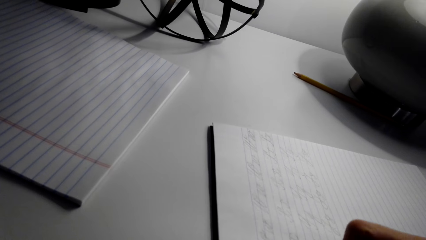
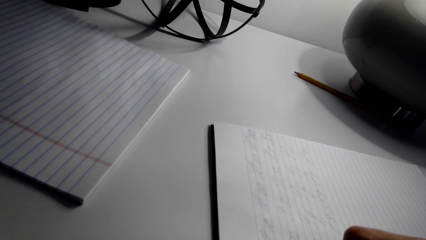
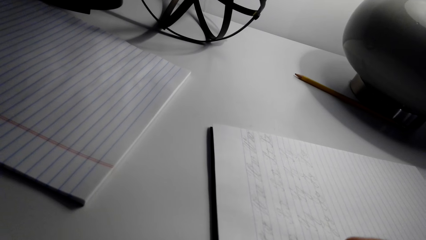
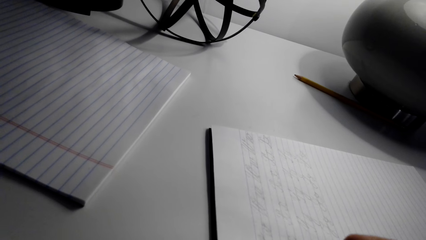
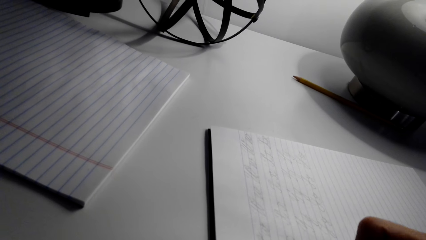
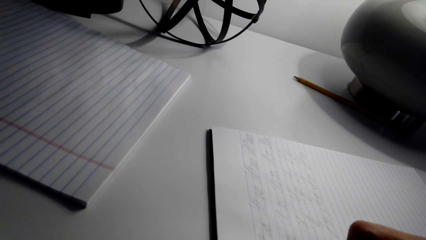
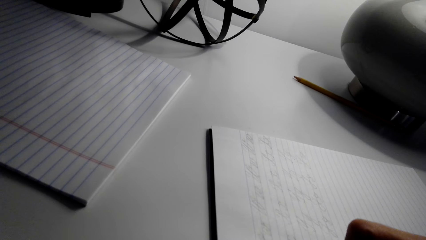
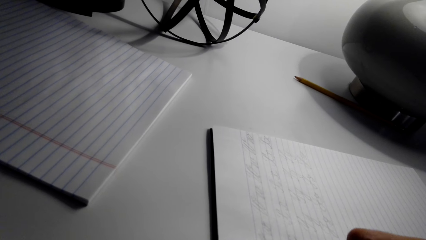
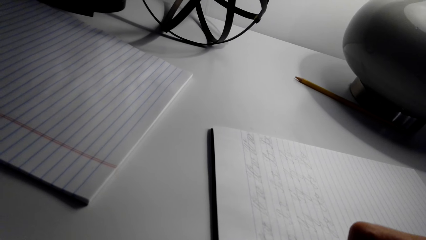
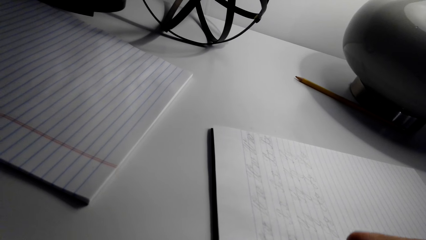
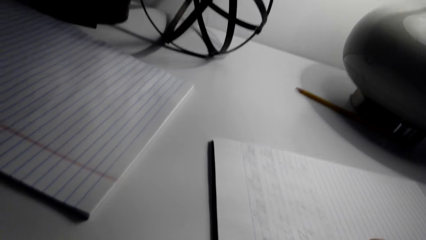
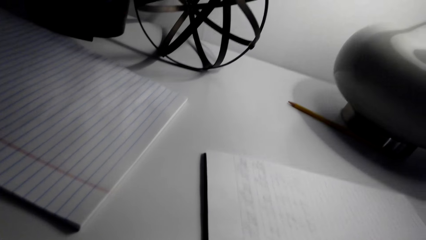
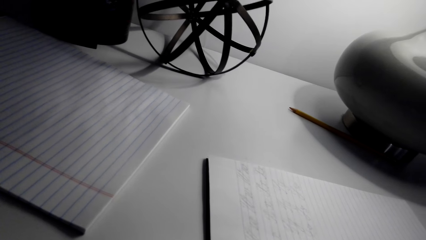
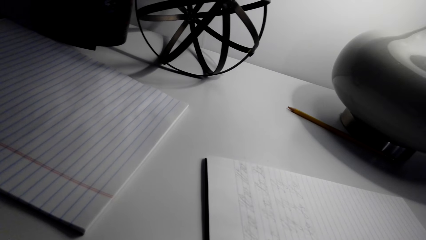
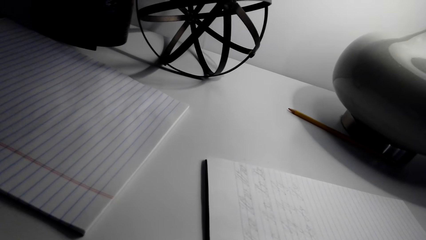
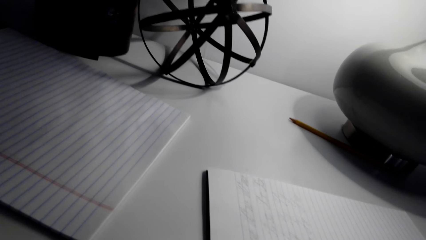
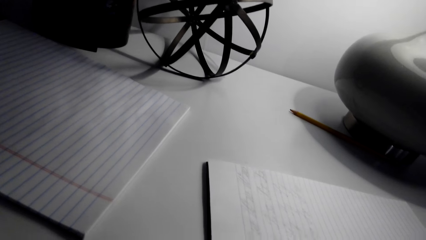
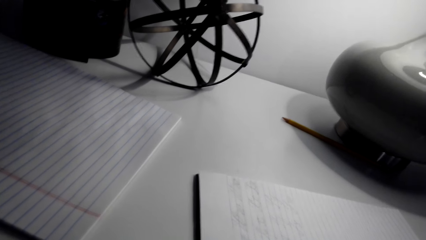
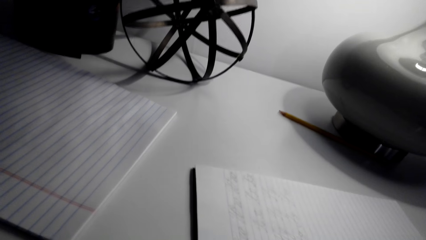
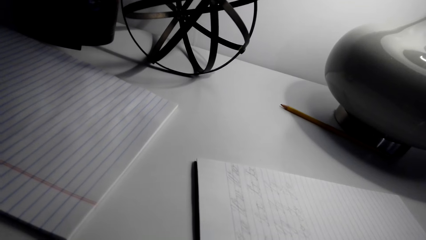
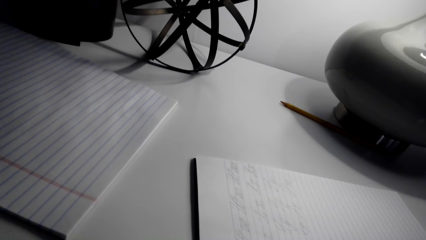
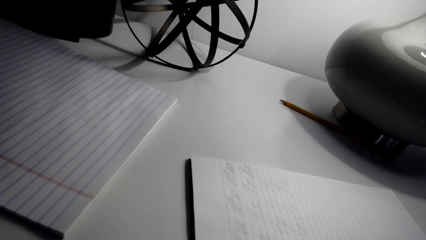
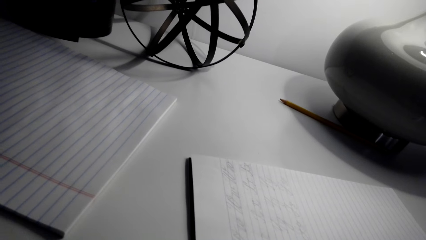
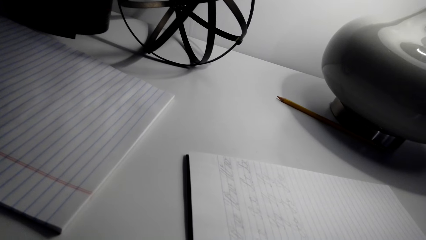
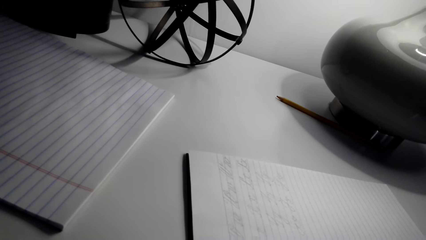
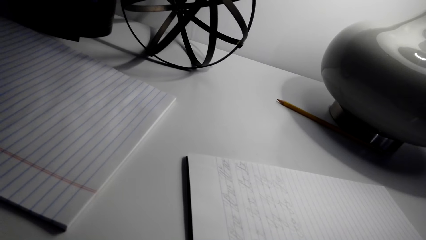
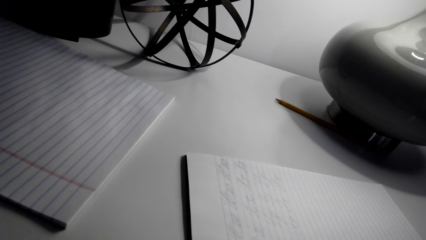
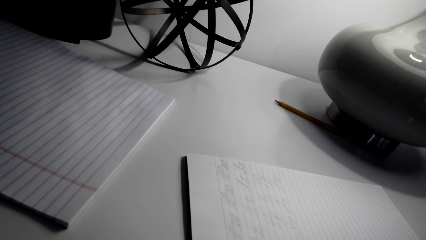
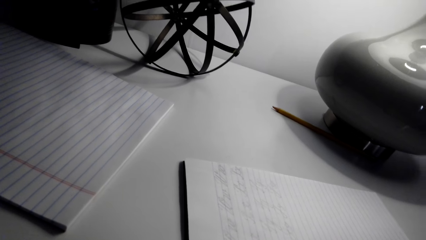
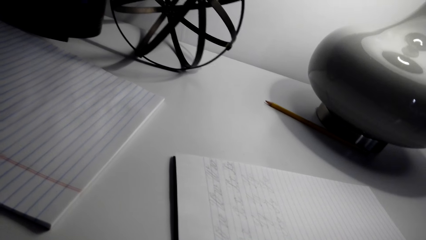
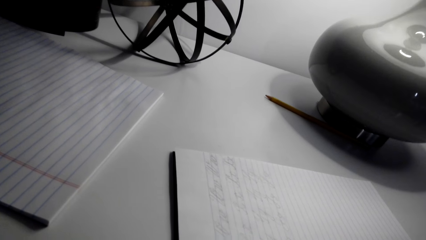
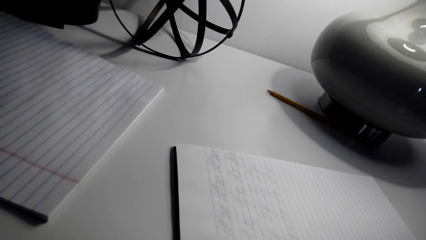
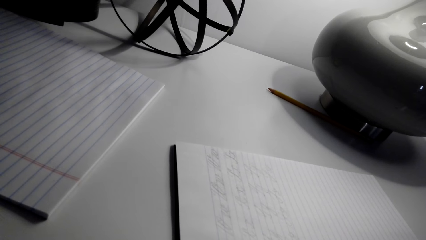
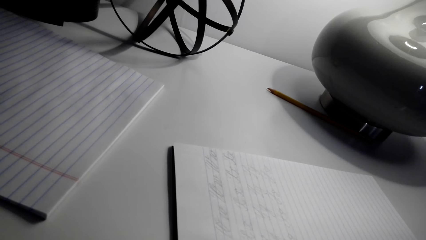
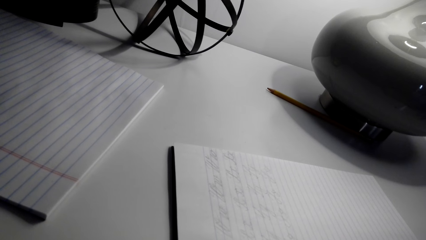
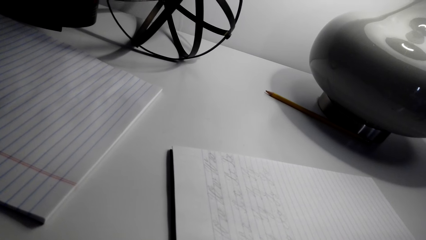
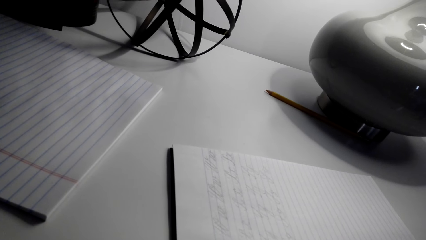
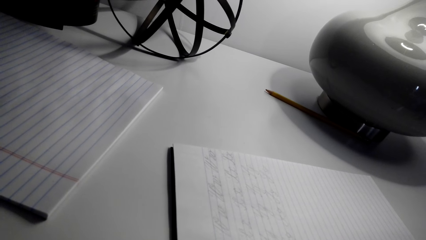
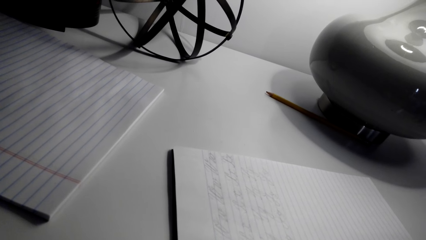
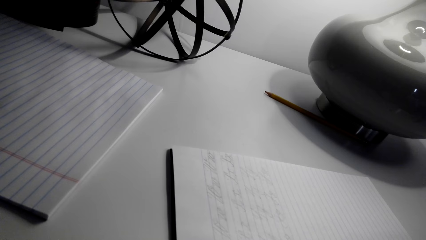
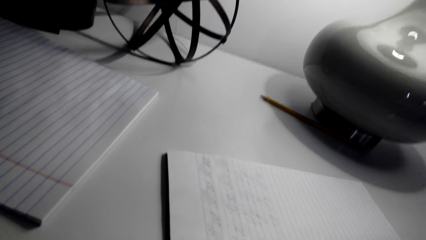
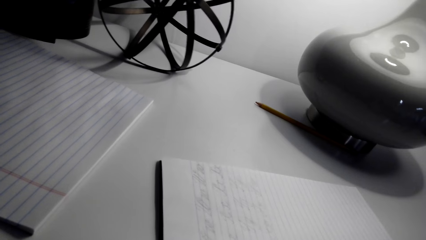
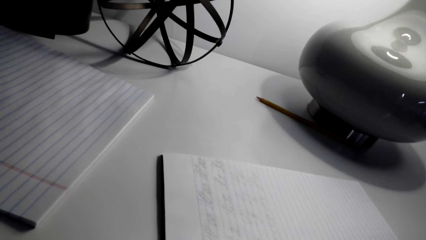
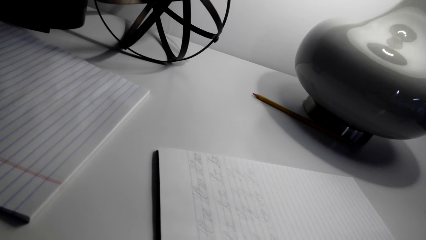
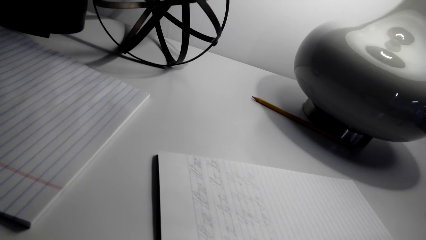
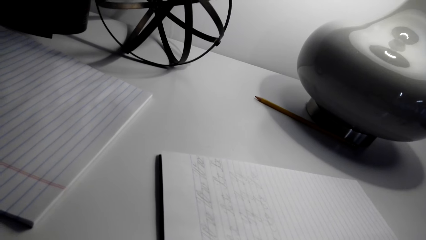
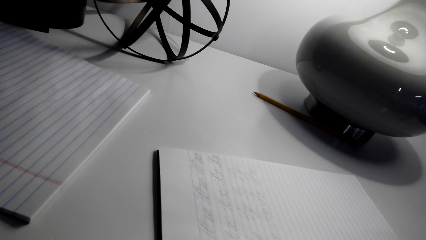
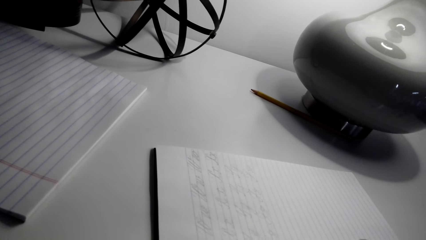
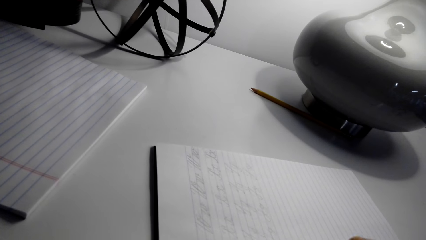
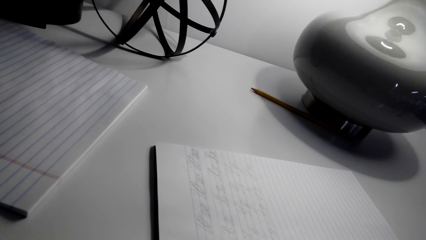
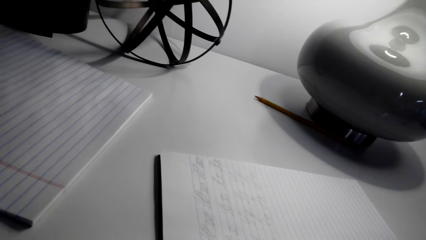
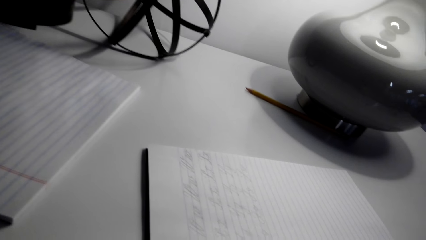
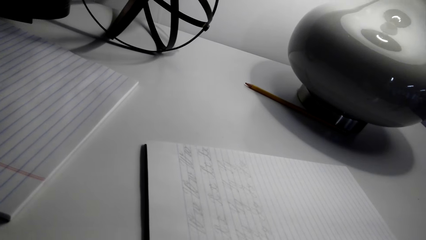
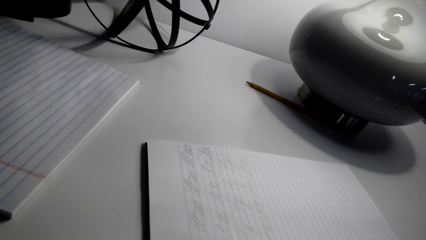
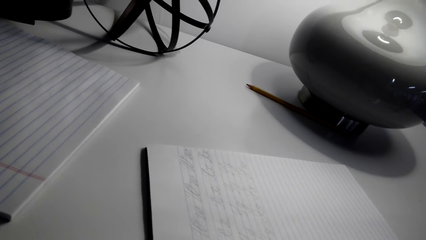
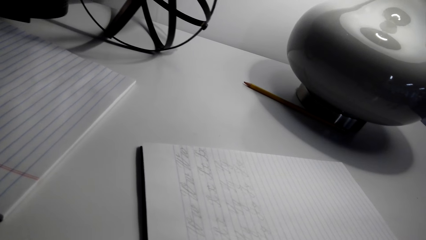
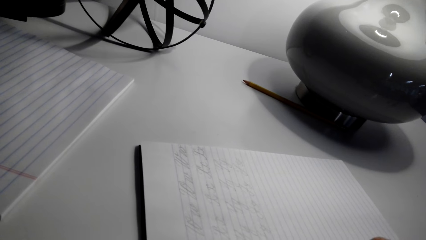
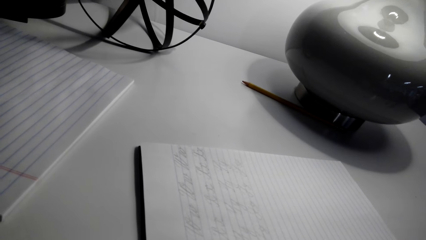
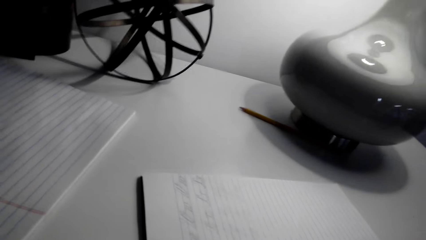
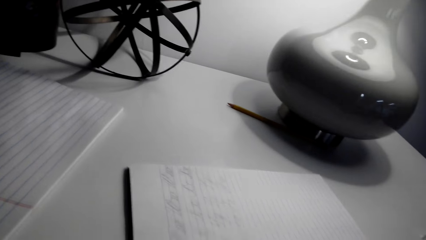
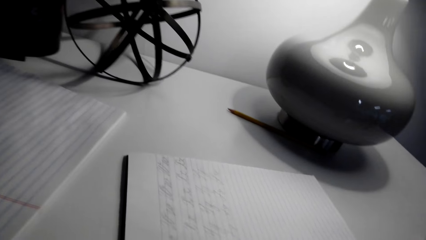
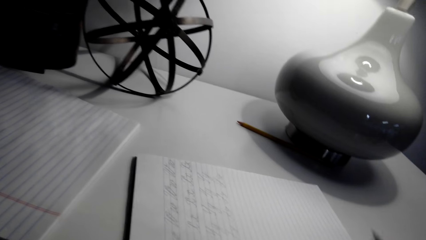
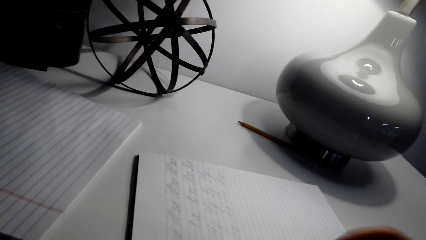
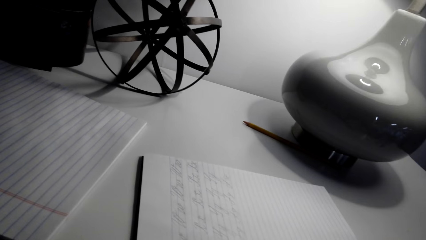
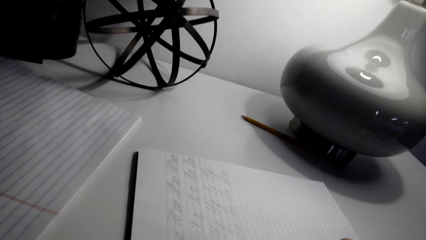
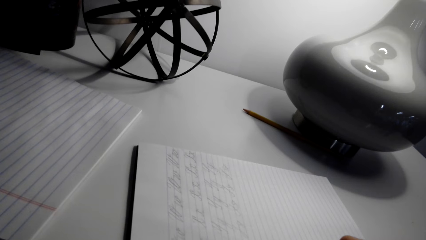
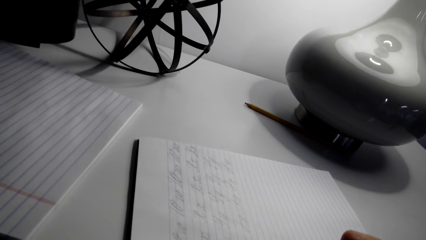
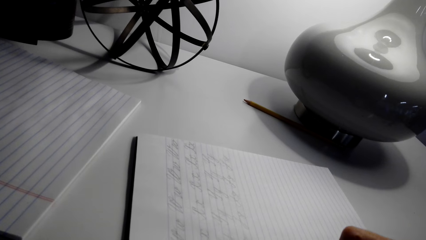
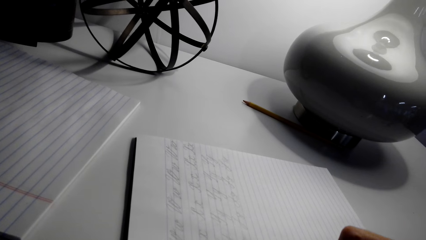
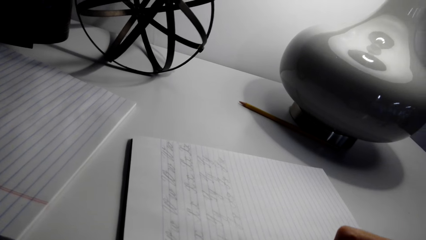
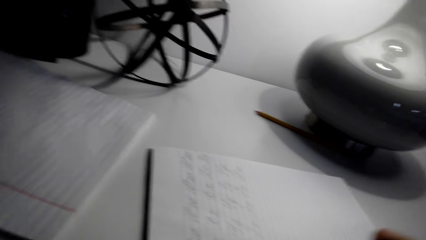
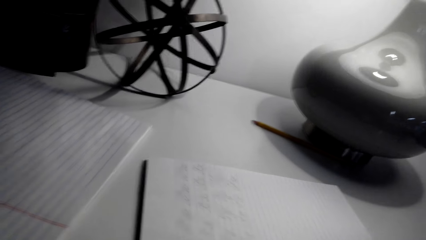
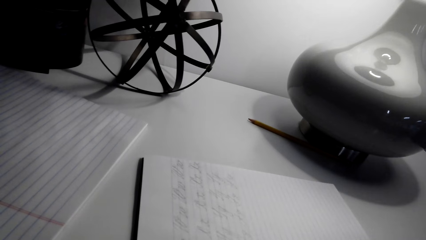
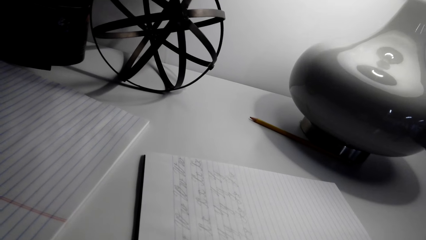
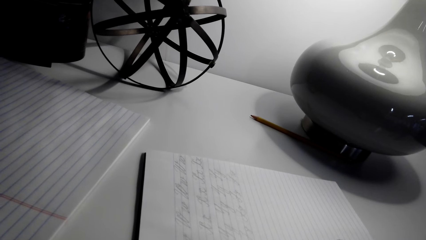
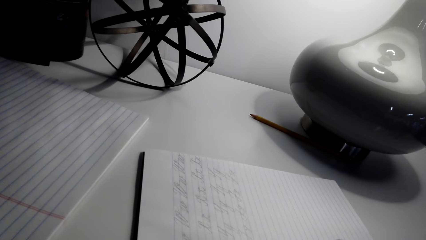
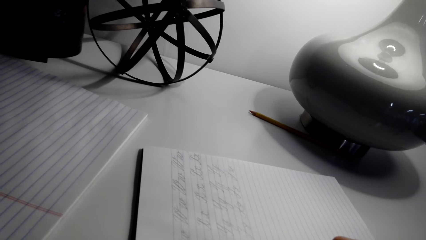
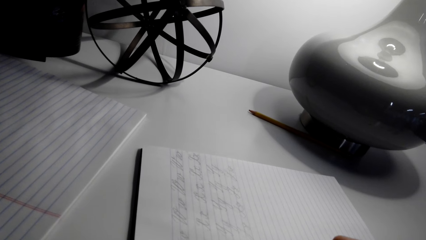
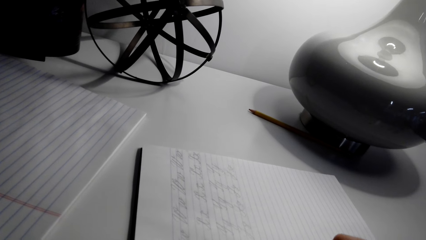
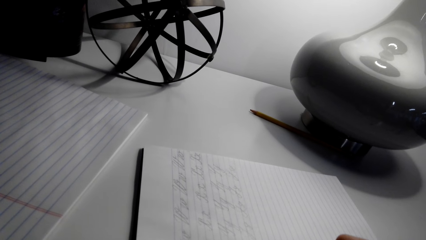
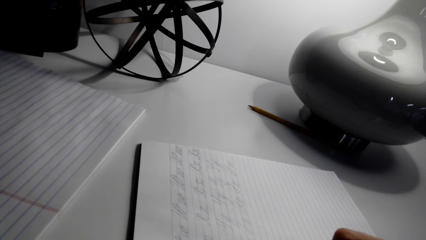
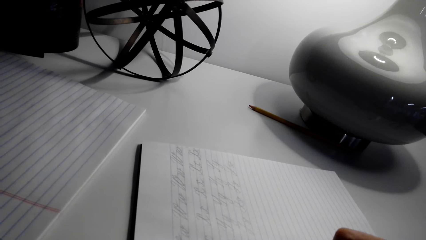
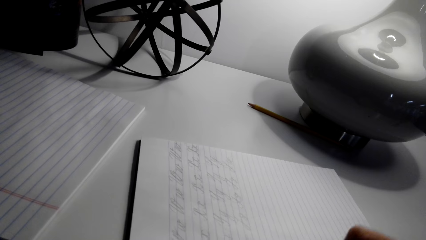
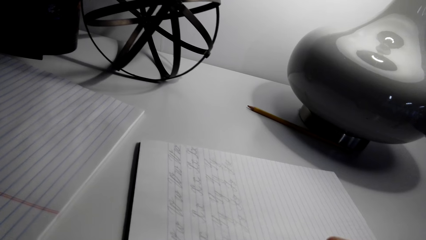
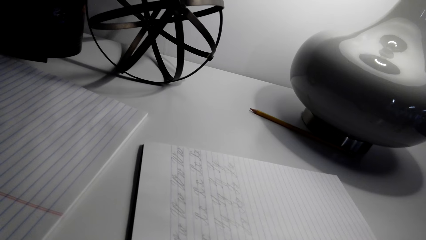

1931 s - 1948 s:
The camera wearer looks around. They move a book on the table. They write on the book with a pen.
